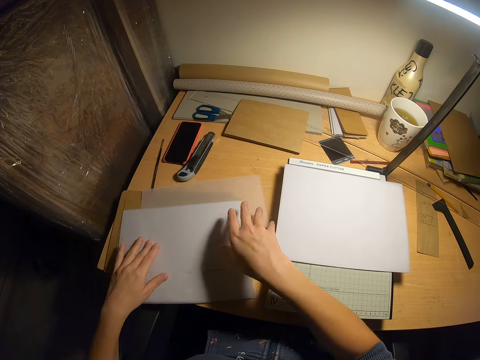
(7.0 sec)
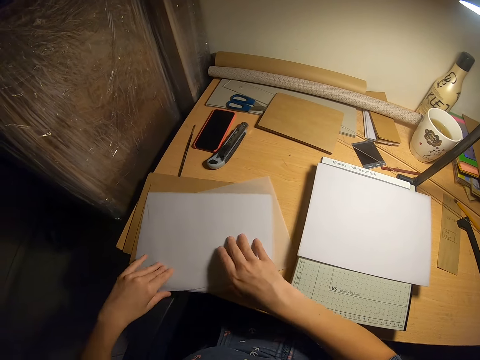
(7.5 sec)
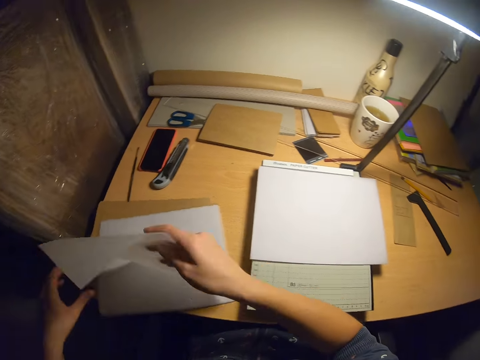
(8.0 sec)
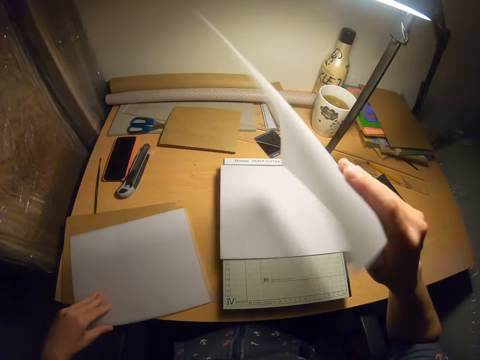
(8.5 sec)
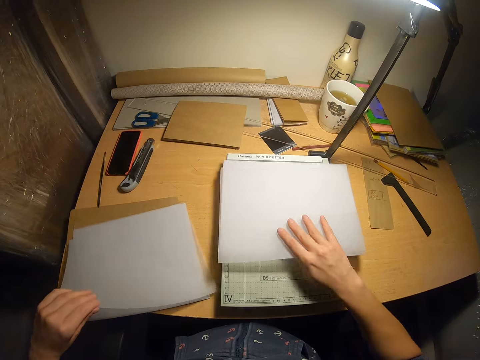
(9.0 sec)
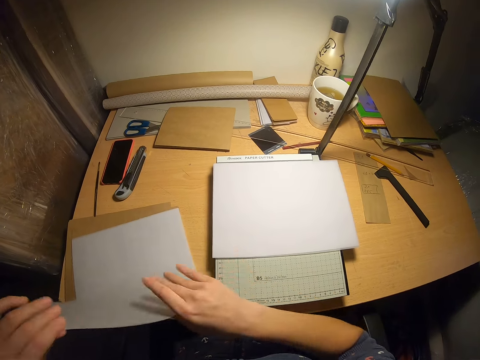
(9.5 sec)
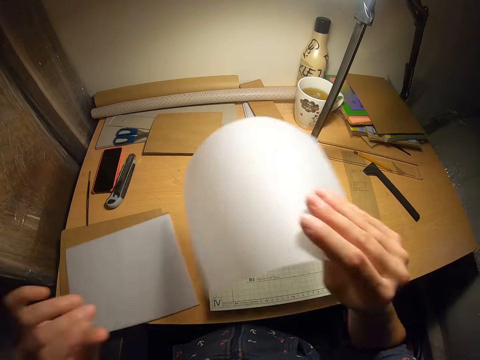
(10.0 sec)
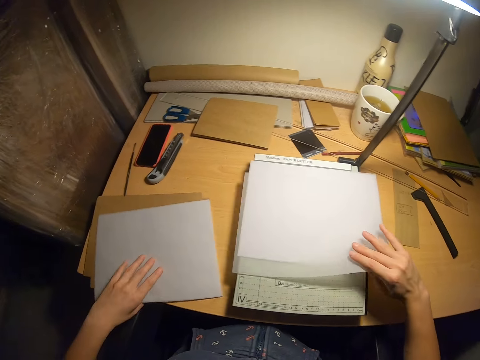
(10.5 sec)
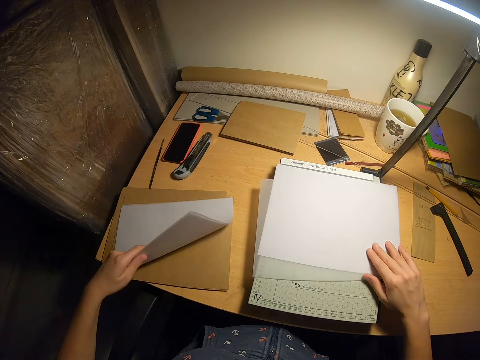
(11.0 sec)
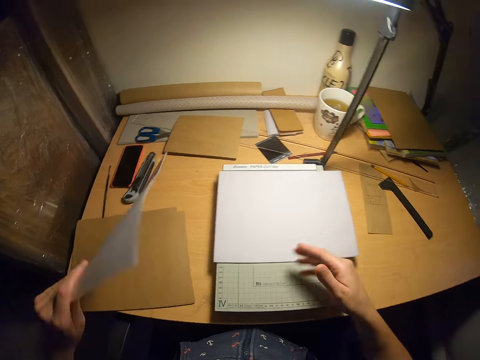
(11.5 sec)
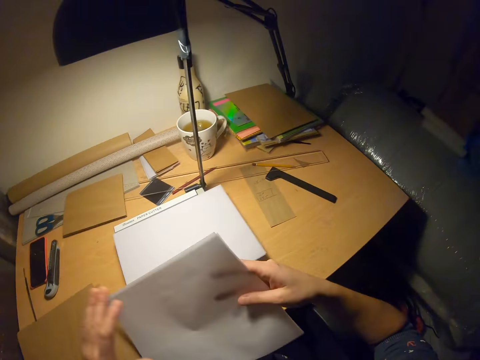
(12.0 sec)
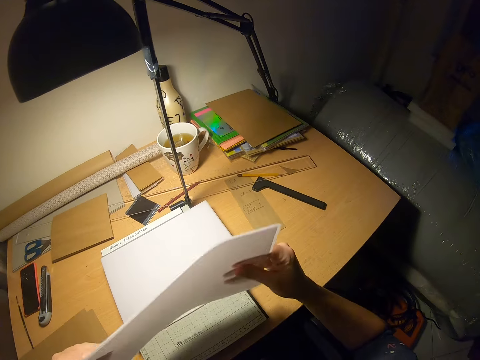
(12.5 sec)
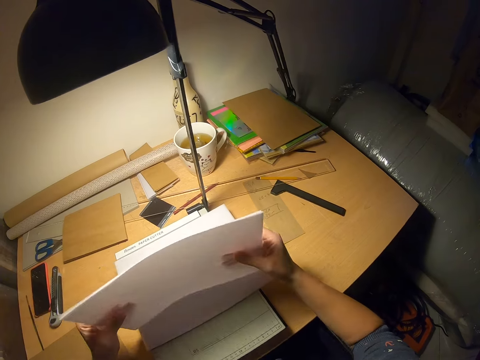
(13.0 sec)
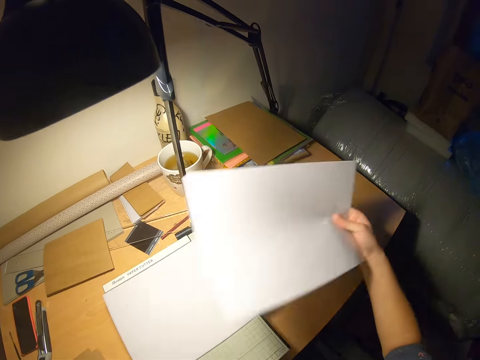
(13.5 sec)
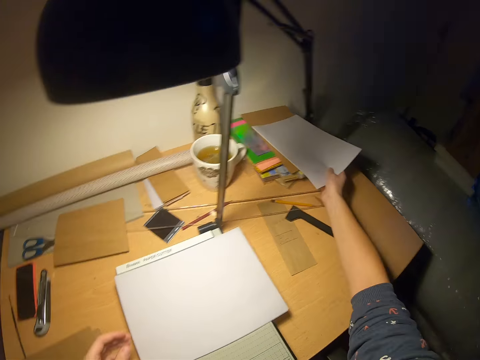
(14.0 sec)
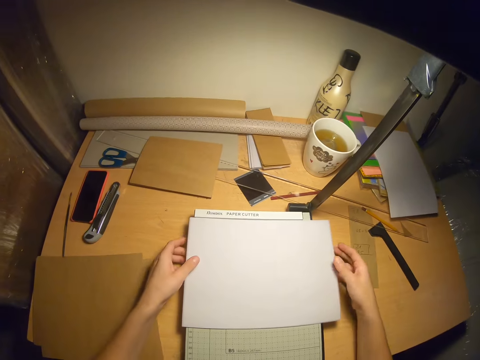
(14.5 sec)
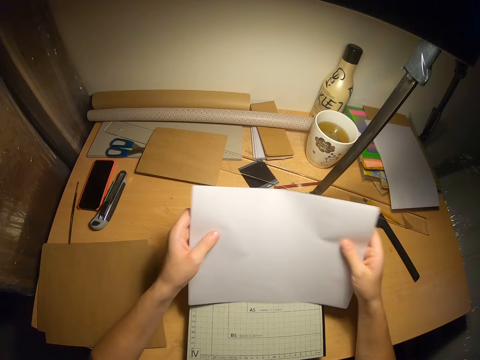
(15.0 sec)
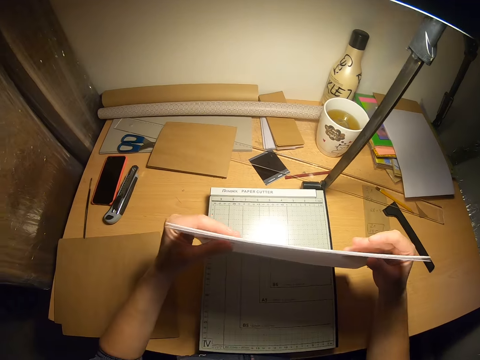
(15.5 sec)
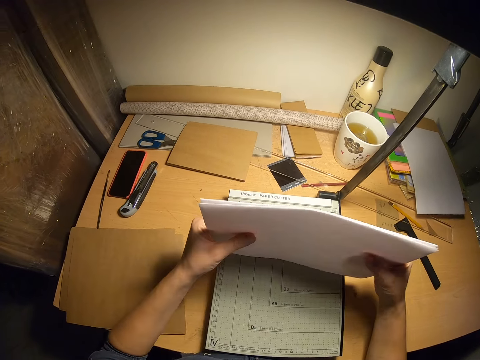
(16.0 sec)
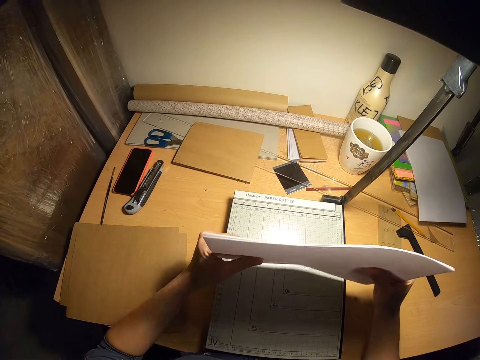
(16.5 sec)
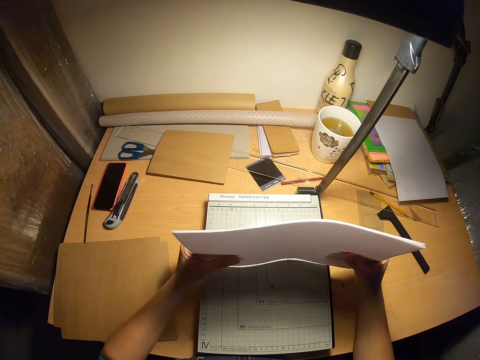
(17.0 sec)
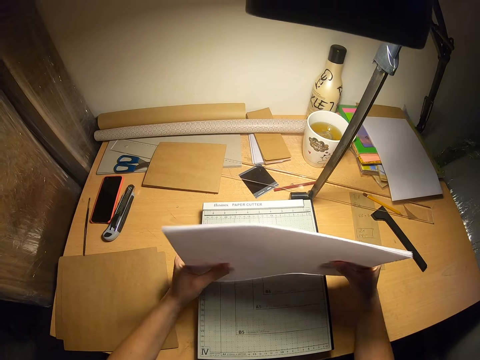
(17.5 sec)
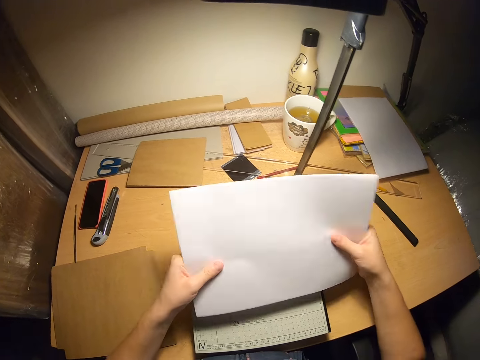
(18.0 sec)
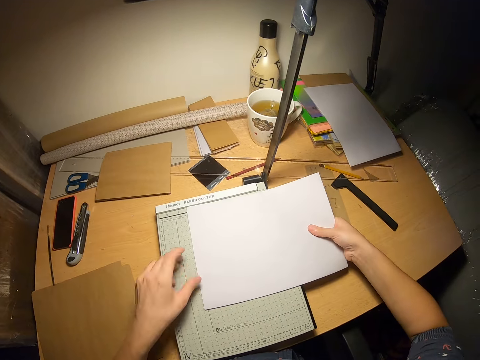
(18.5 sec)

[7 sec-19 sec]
The camera wearer picks up one piece of paper on the table. They drop a piece of paper aside. They arrange the papers on the table. They pick up another piece of paper on the table. They drop the piece of paper aside. They pick up other pieces of paper from the table. They align the pieces of paper and drop the pieces of paper at the far end of the table. They arrange the papers with both hands on a paper cutter.

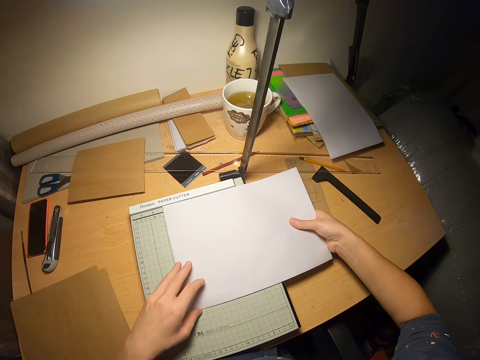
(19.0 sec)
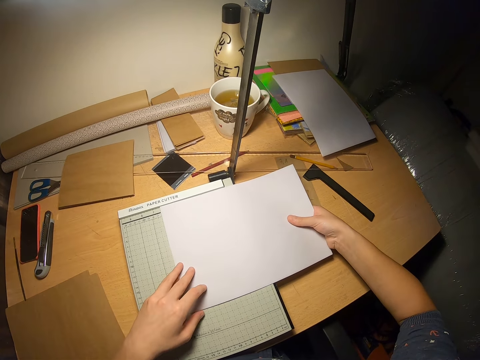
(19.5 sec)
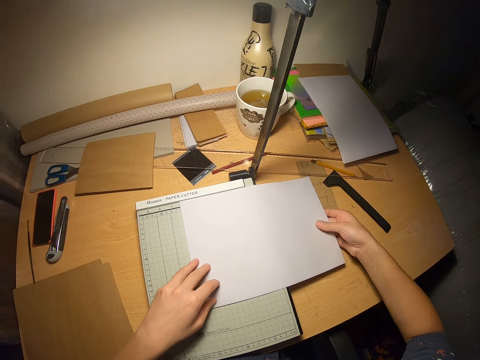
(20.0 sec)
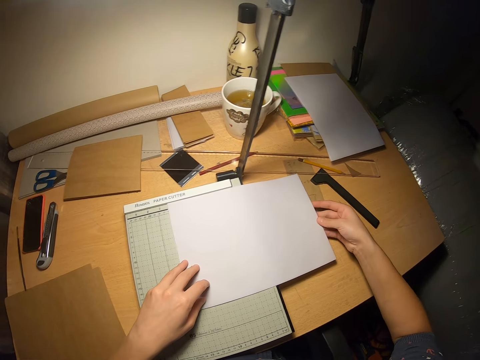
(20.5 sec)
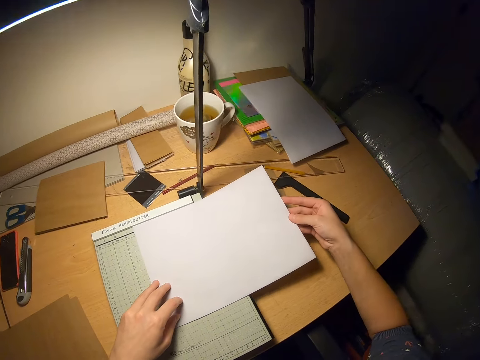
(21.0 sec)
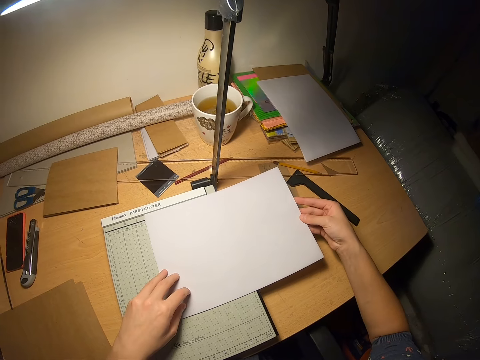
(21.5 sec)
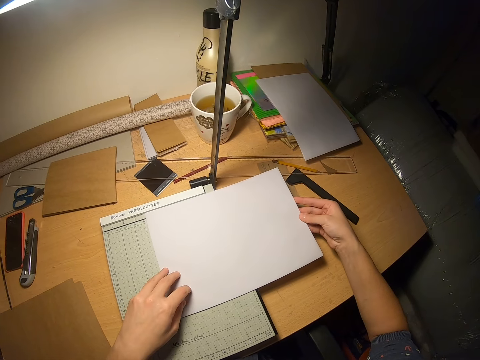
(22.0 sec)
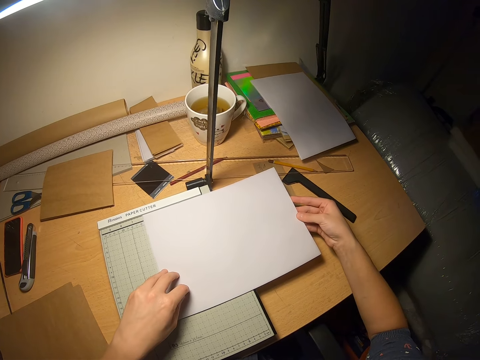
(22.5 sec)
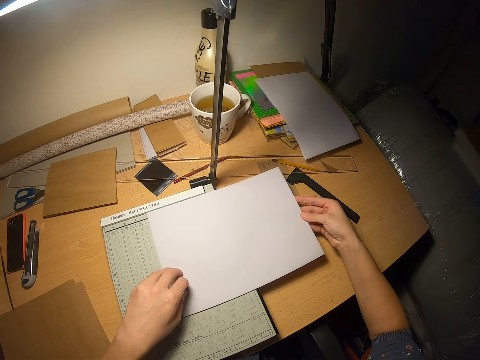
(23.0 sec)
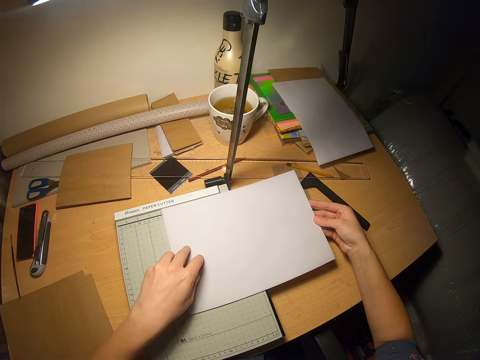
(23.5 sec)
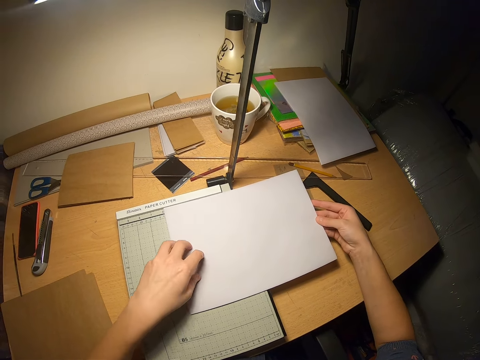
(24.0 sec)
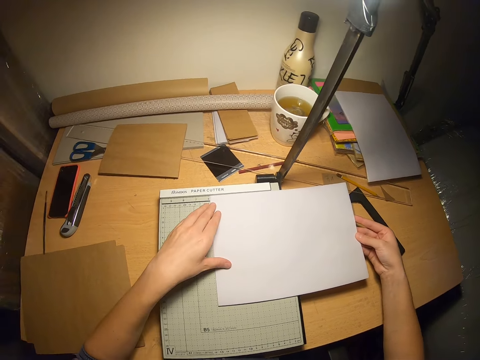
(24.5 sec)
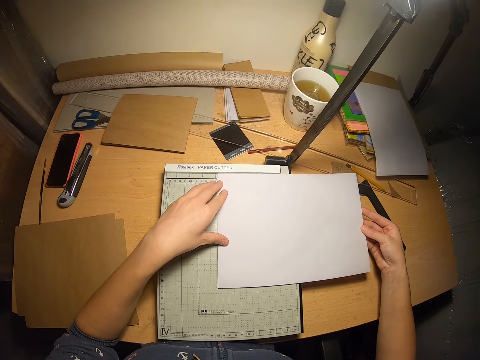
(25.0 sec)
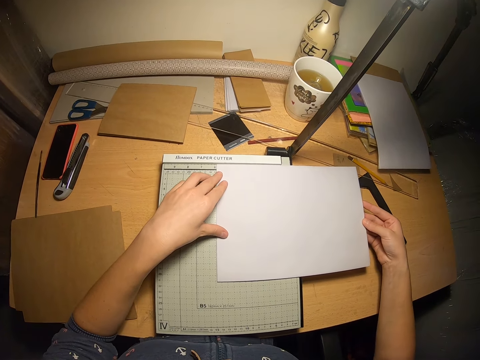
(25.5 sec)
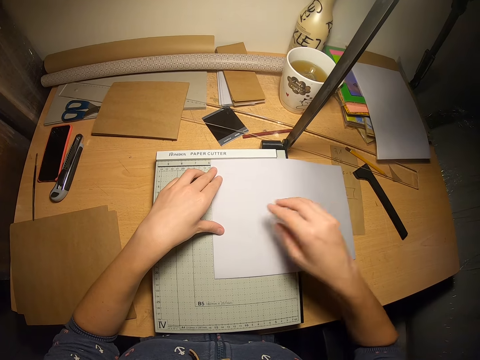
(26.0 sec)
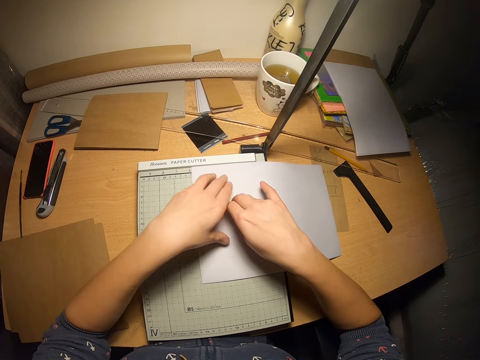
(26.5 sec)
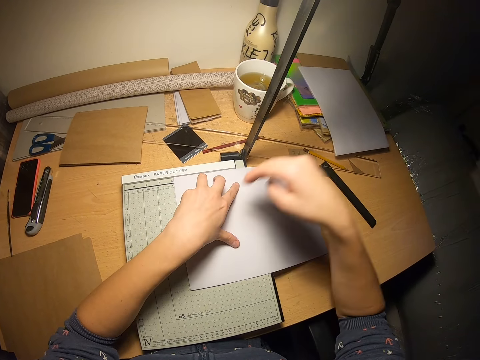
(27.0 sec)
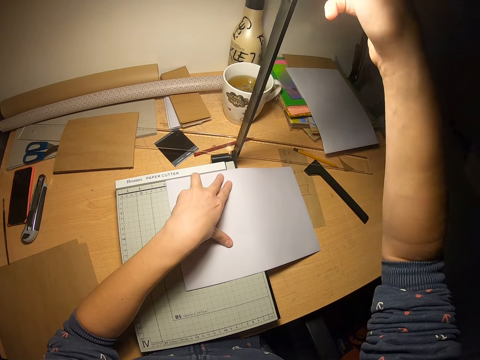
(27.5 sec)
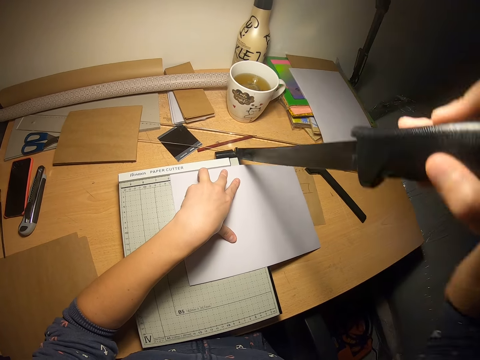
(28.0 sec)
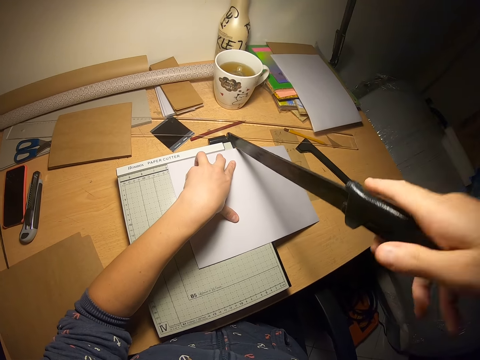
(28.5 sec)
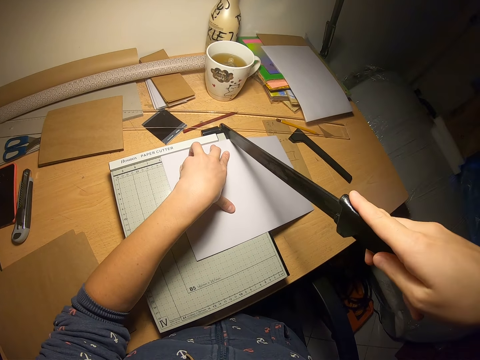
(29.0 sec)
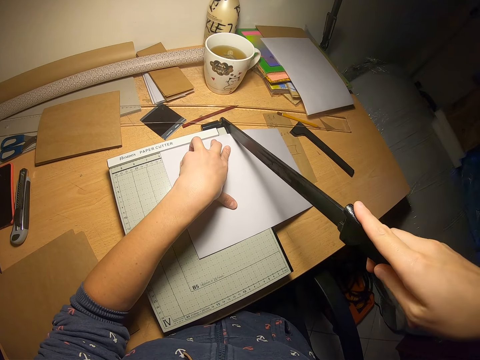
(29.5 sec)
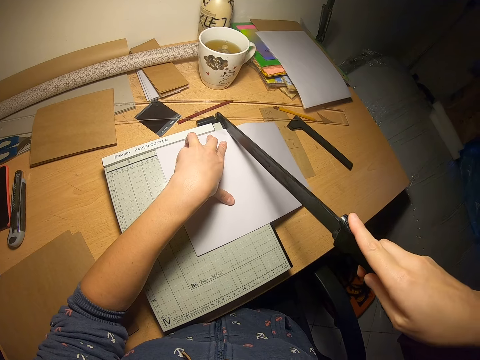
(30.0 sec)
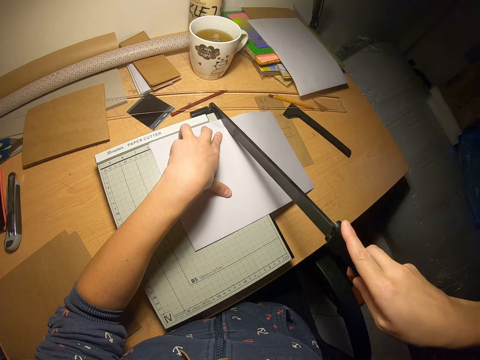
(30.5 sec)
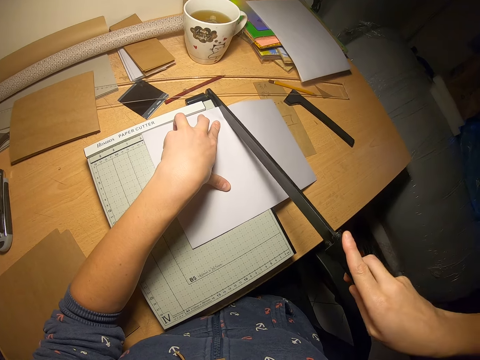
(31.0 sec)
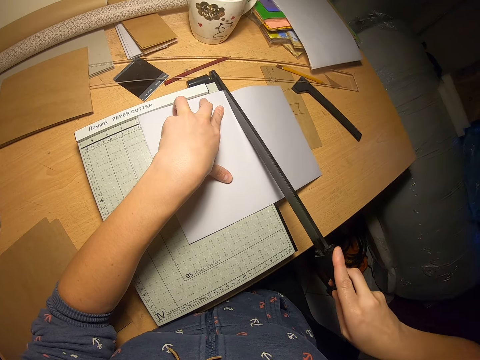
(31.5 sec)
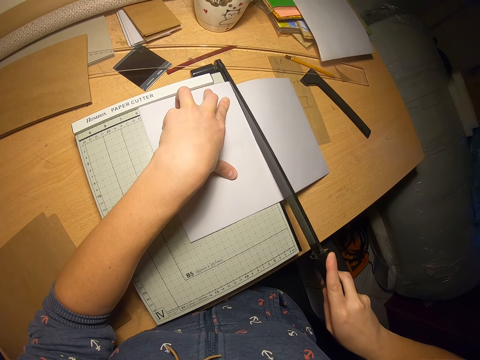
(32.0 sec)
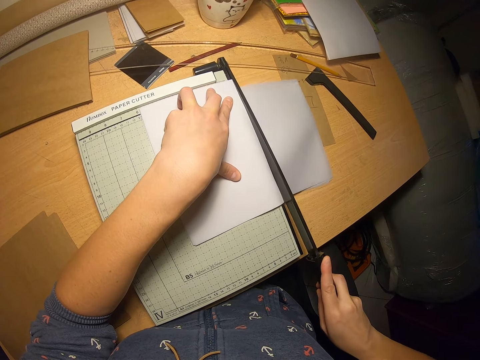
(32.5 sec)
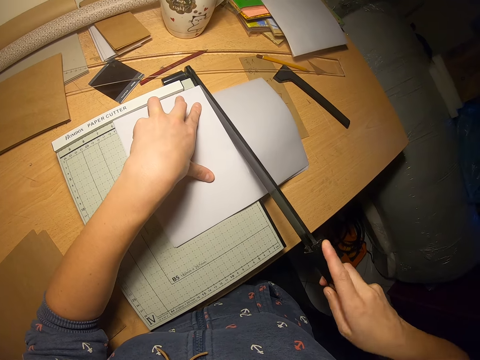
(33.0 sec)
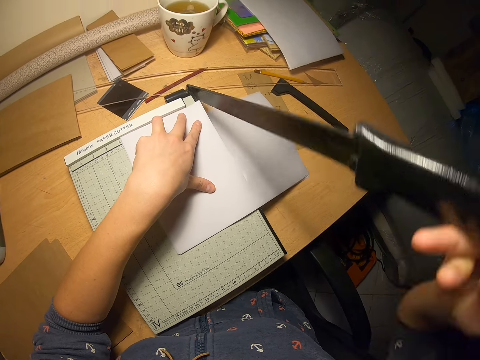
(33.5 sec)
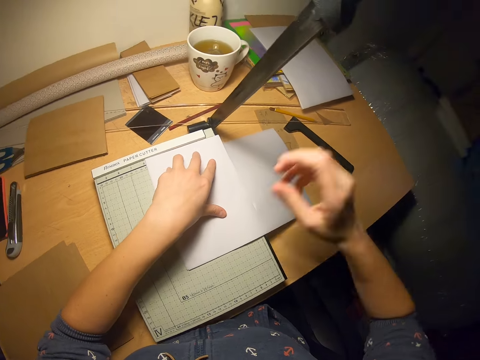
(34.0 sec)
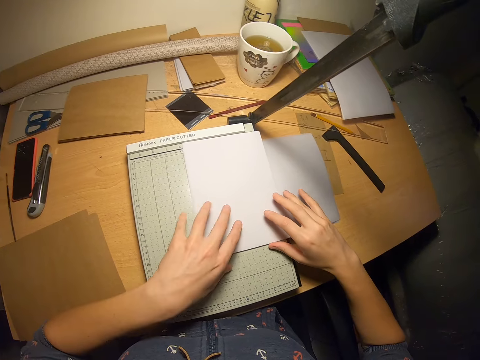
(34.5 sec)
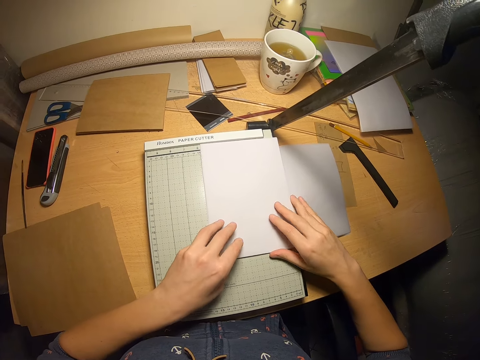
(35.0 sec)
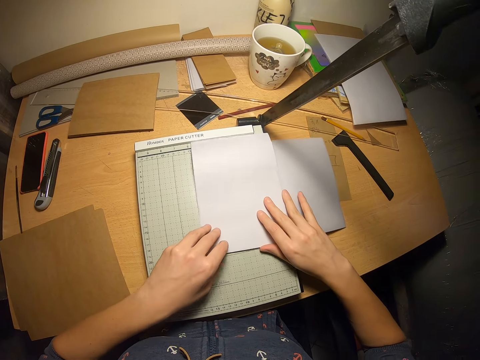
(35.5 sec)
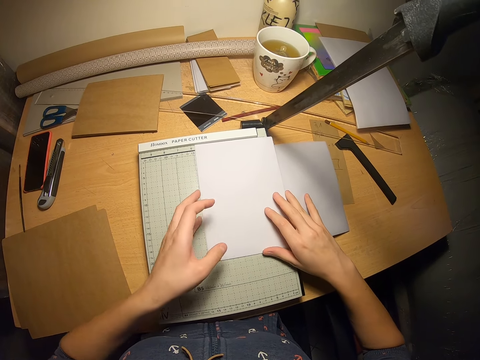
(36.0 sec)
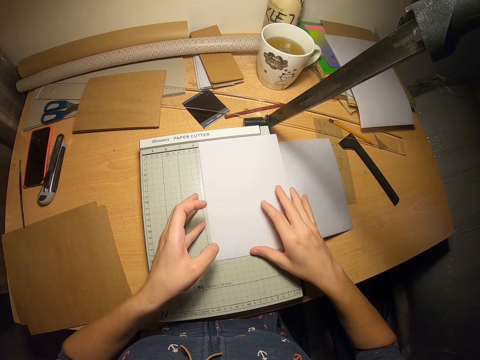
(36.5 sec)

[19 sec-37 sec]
The camera wearer puts the papers on the paper trimmer or paper cutter. They look over the papers on the trimmer. They cut the papers with the paper trimmer. They adjust the papers on the paper cutter.
